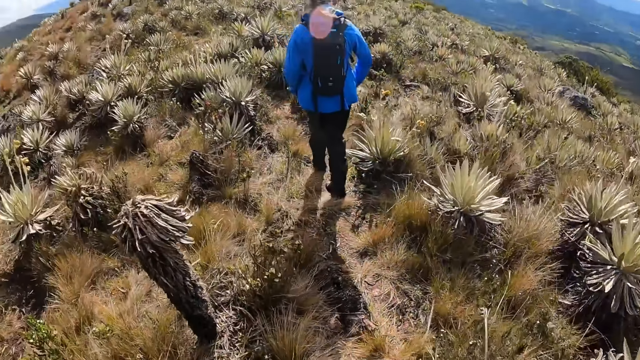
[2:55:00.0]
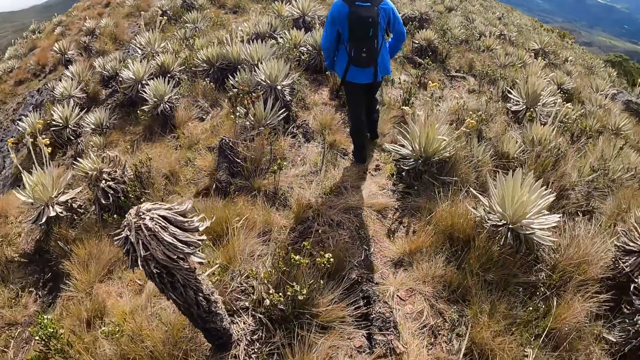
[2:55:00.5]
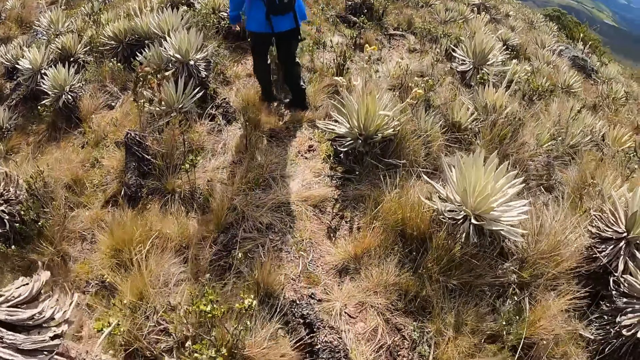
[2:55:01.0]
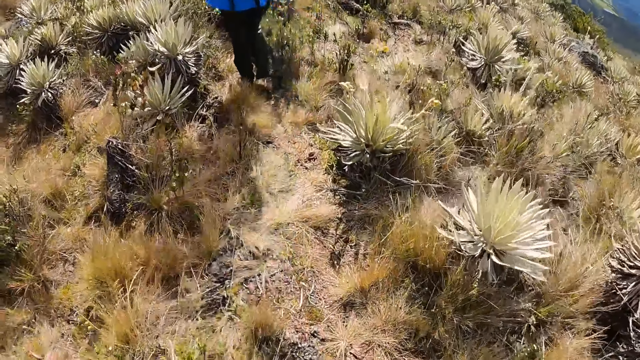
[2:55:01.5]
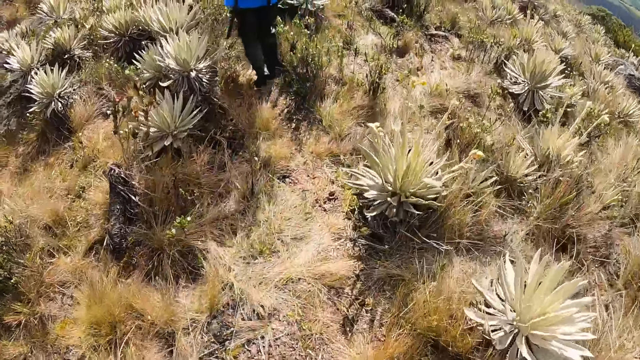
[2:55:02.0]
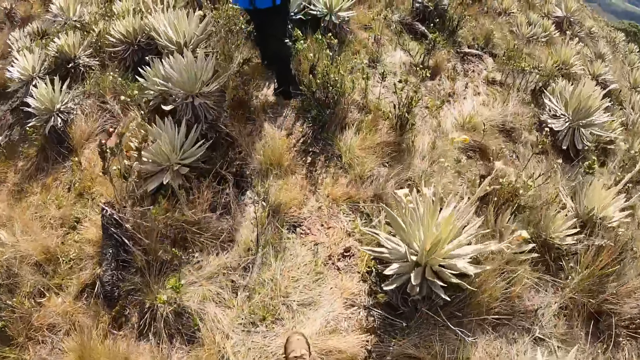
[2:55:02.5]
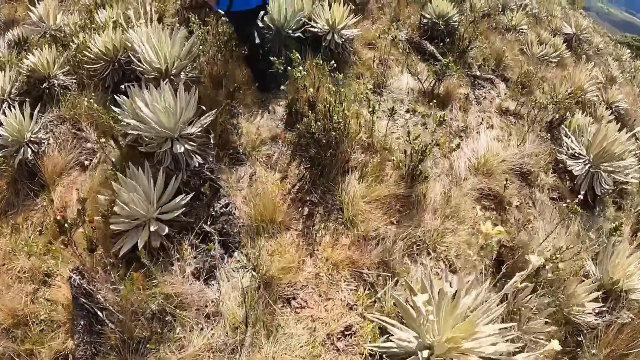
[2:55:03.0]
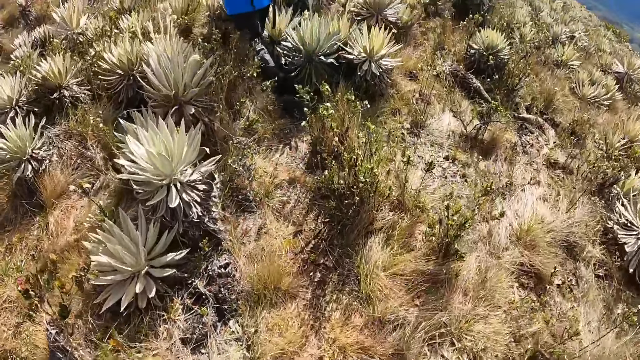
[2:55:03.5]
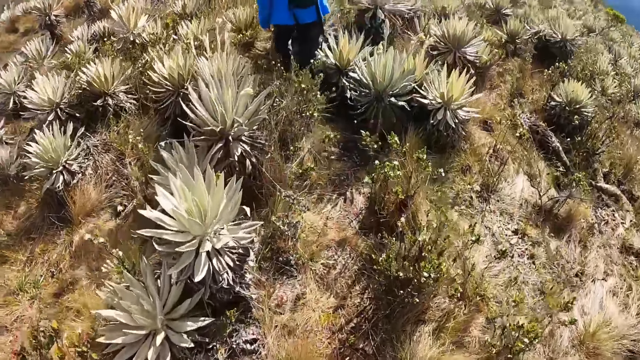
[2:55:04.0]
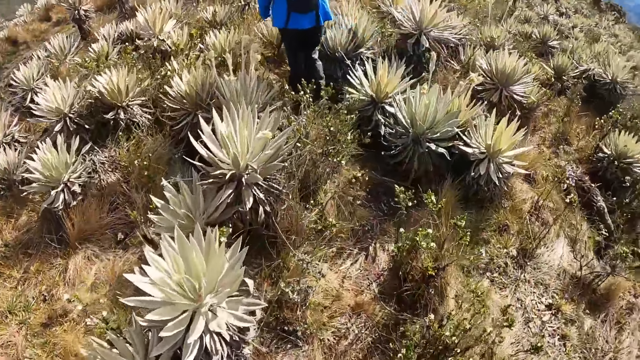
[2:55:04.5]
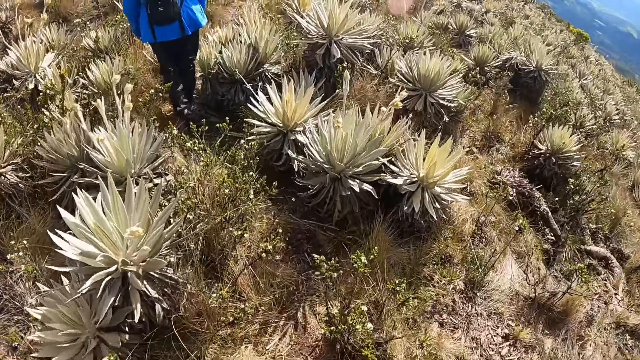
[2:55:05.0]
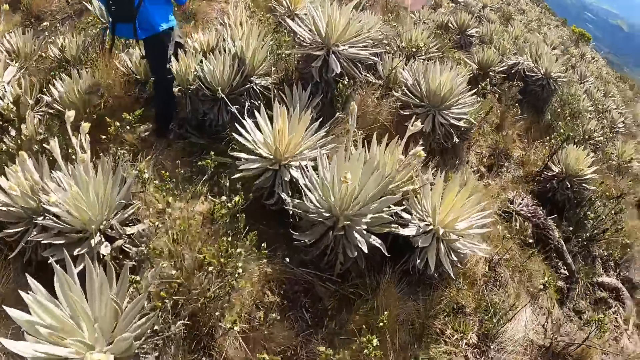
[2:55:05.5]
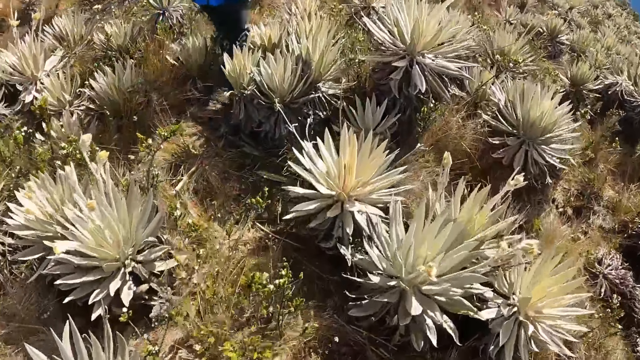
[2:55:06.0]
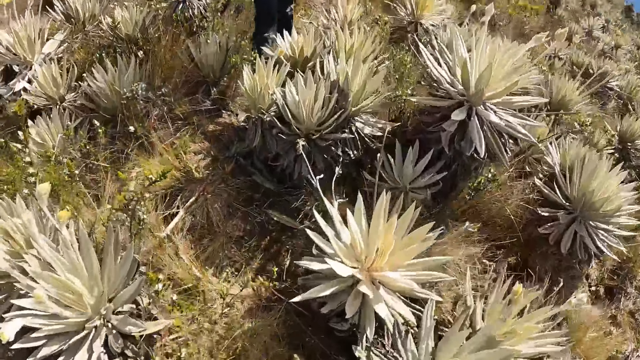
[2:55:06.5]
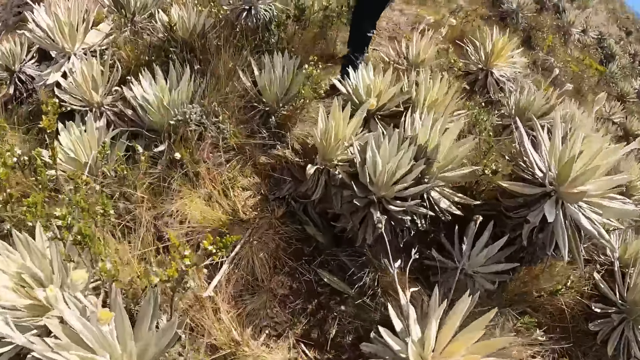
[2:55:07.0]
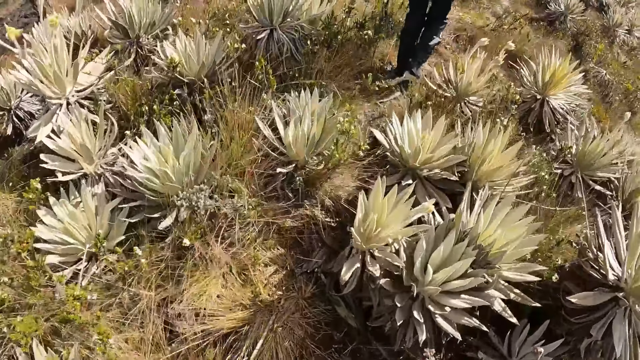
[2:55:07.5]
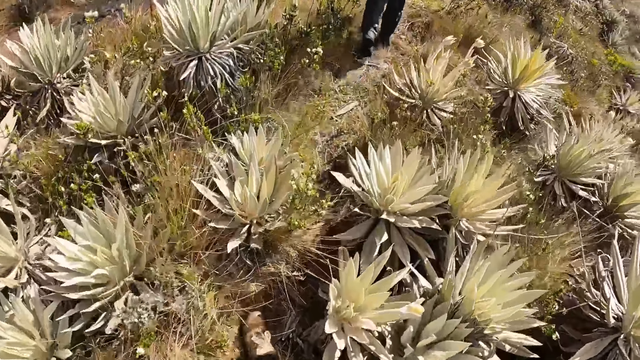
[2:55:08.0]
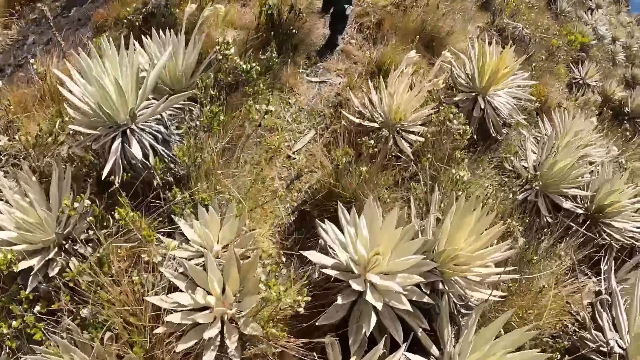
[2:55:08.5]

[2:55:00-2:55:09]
The camera wearer looks around. They look down.

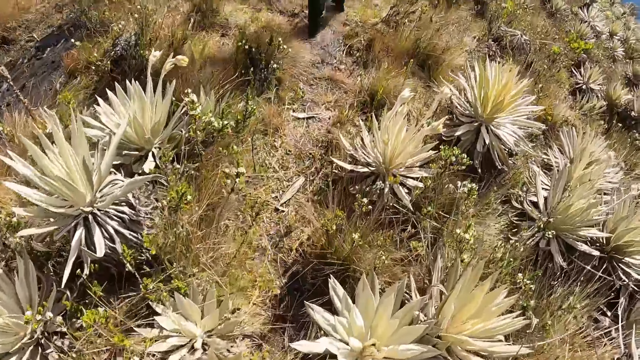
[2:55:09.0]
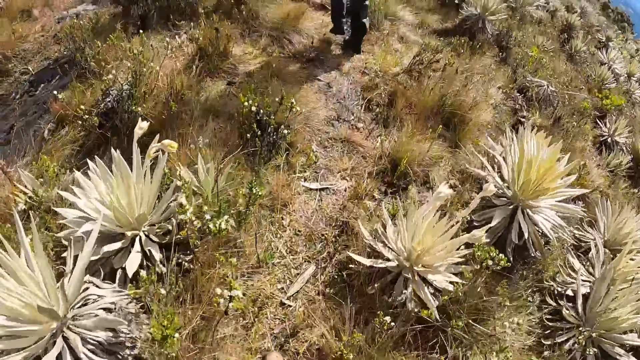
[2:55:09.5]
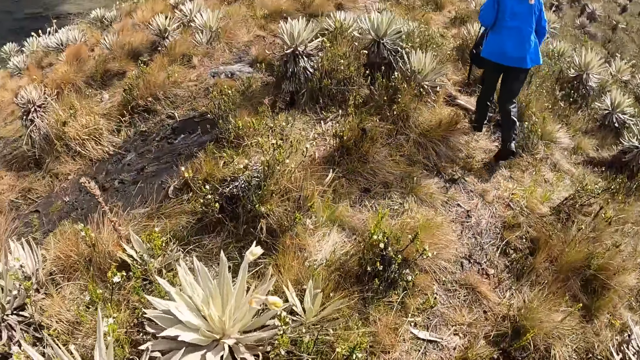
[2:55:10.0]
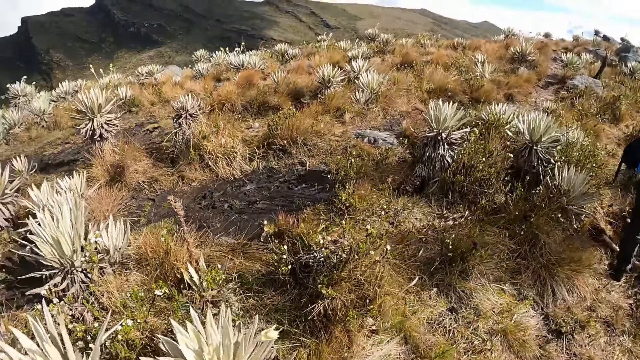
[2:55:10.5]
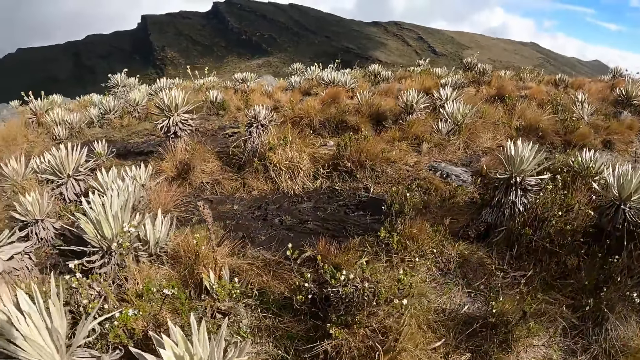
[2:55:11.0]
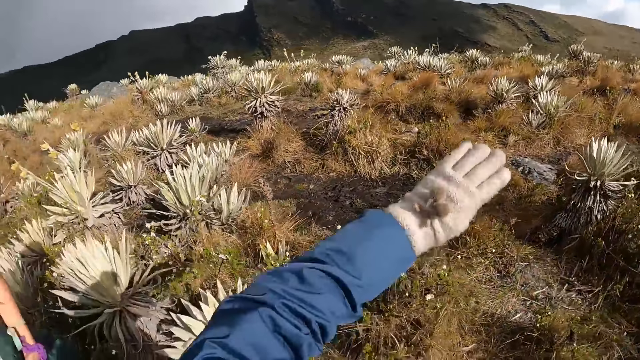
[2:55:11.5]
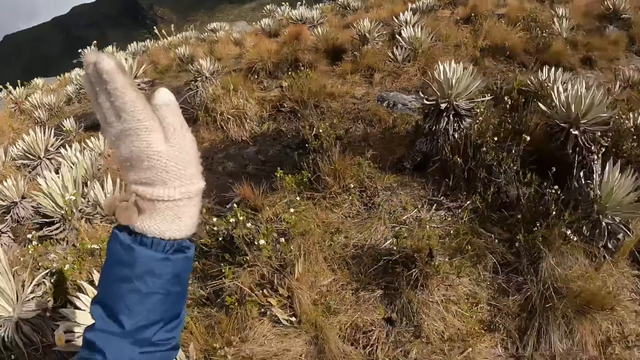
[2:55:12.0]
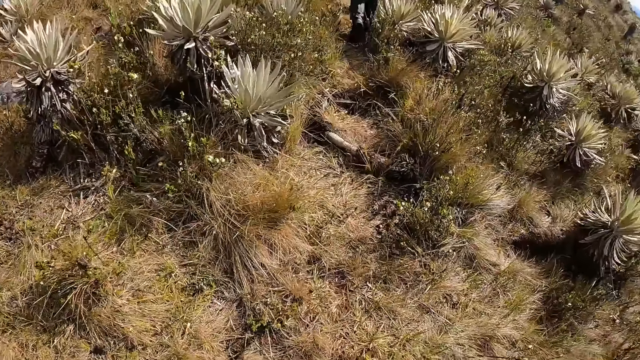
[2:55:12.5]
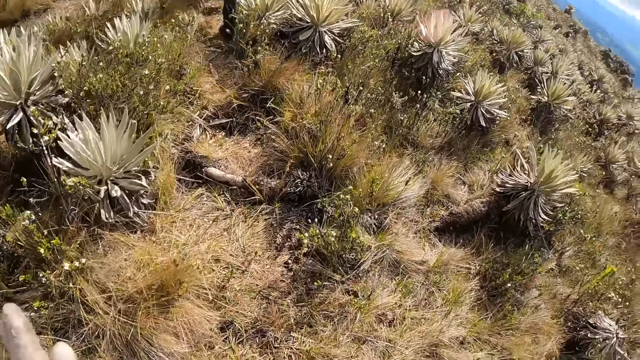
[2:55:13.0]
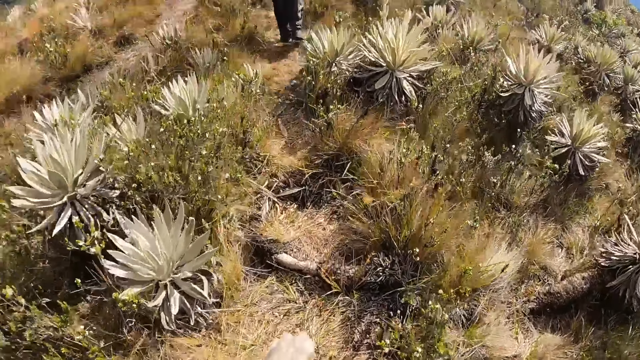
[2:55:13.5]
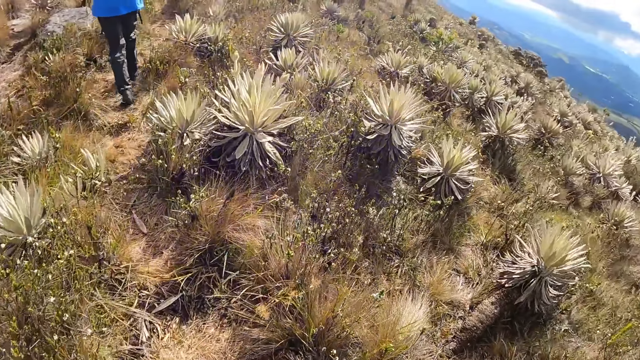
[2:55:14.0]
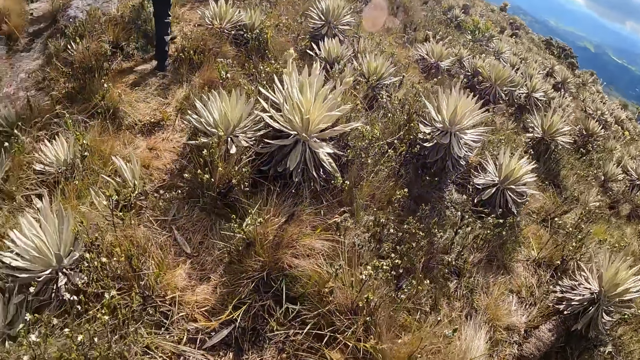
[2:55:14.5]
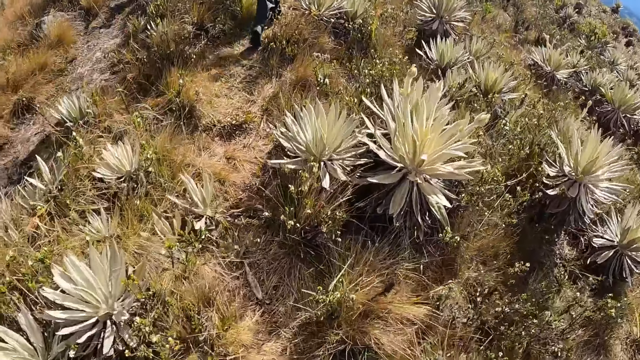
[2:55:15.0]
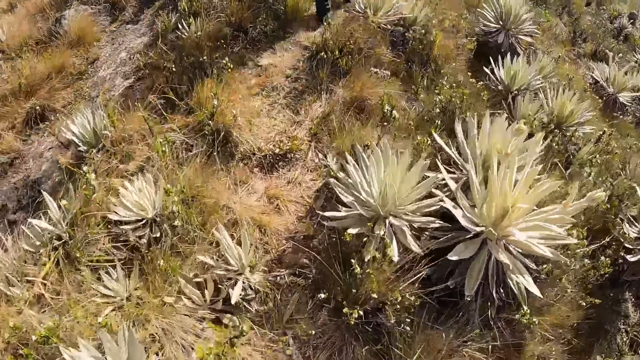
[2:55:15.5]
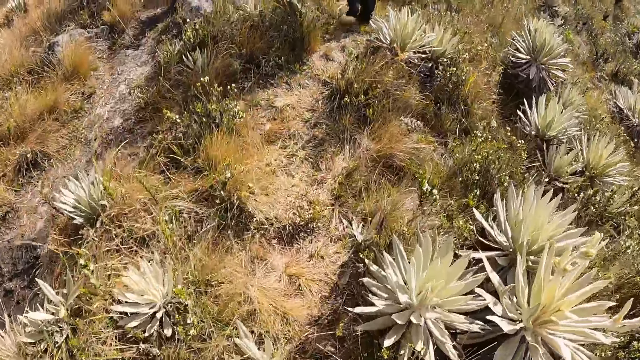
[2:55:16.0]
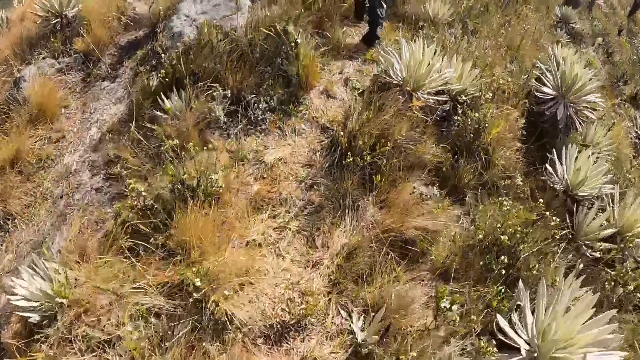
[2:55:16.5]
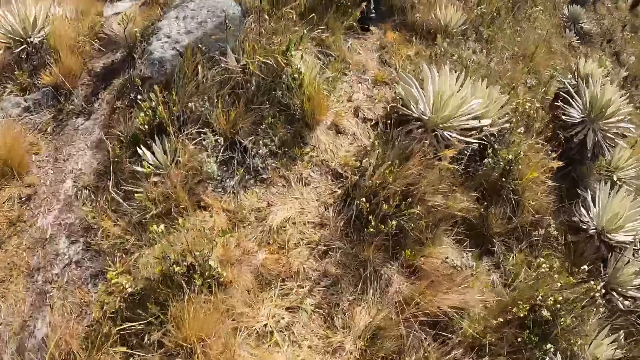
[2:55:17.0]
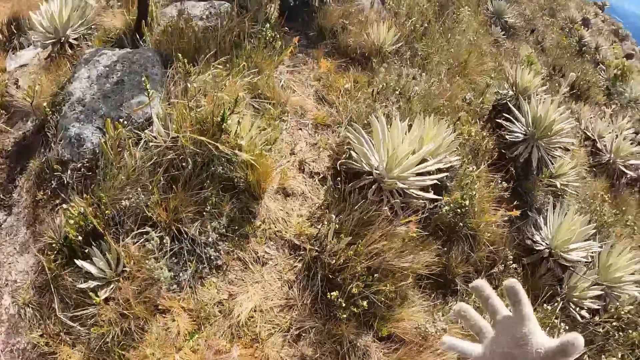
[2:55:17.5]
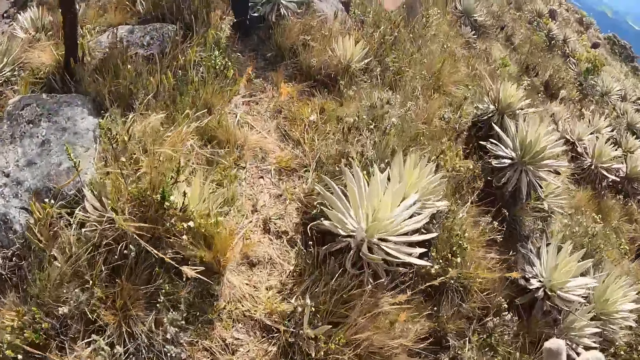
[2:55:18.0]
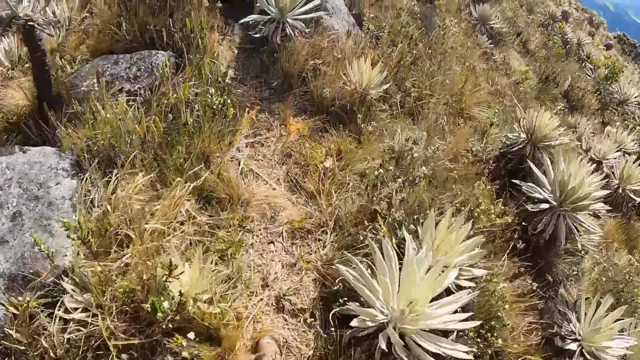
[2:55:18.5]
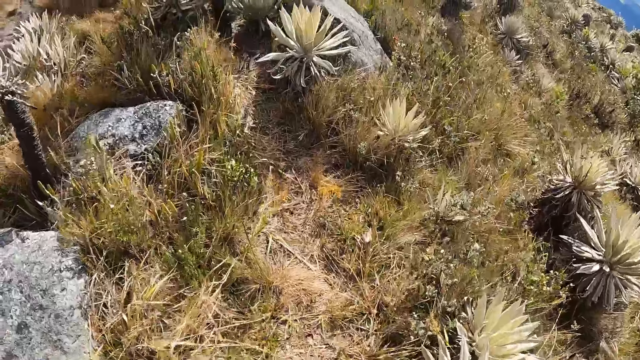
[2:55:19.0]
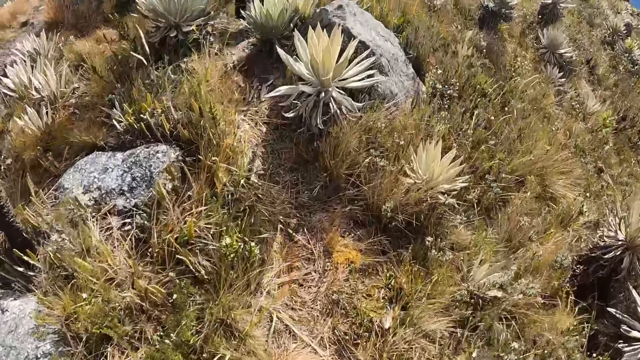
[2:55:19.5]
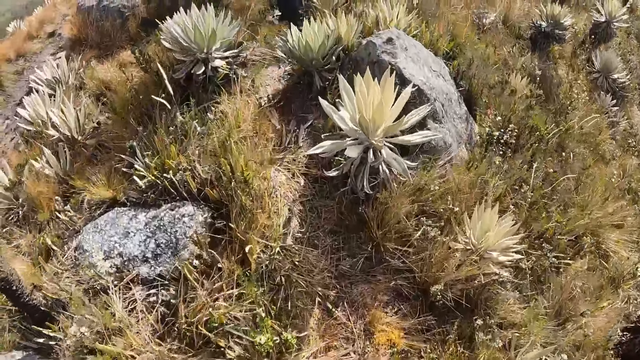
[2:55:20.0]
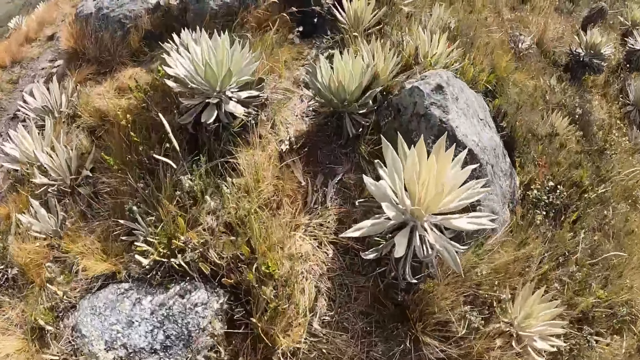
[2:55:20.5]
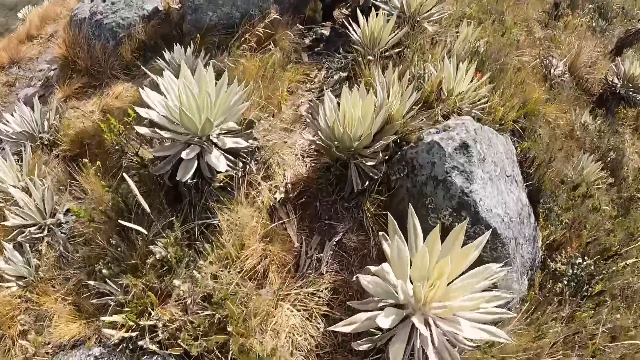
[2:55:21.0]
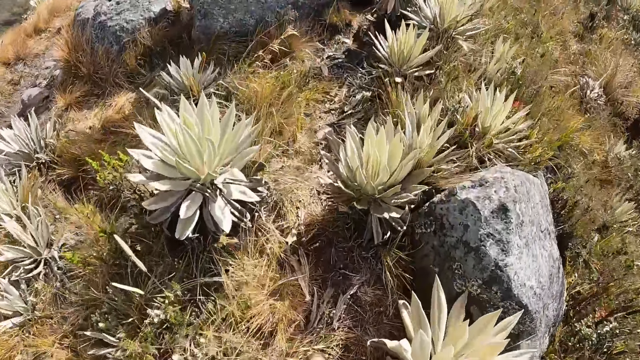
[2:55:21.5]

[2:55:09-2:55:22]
The camera wearer looks around. They put the hand up. They look around. They walk on the hiking trail. They look around. They look down.
